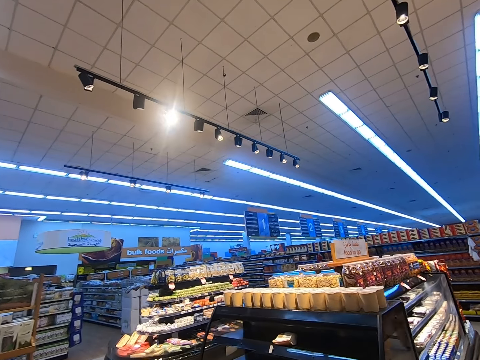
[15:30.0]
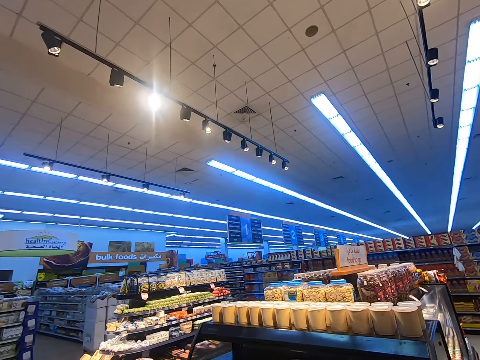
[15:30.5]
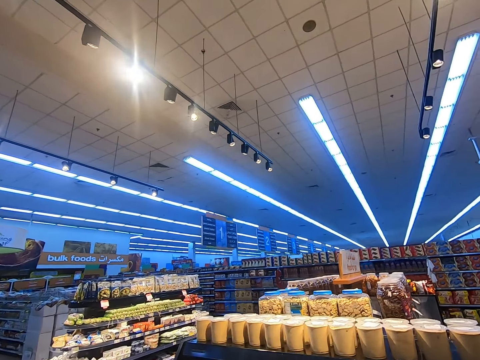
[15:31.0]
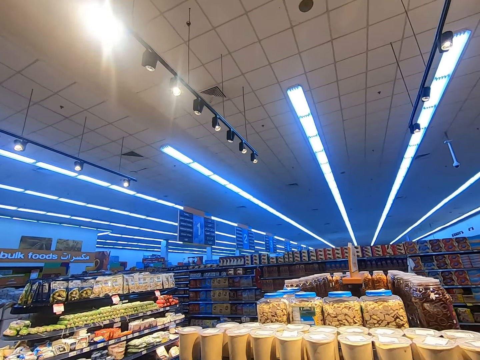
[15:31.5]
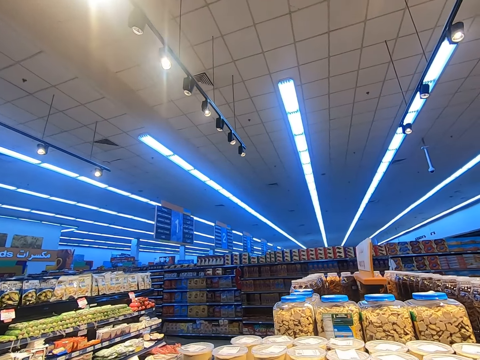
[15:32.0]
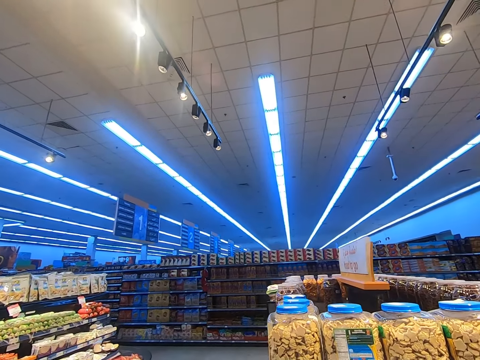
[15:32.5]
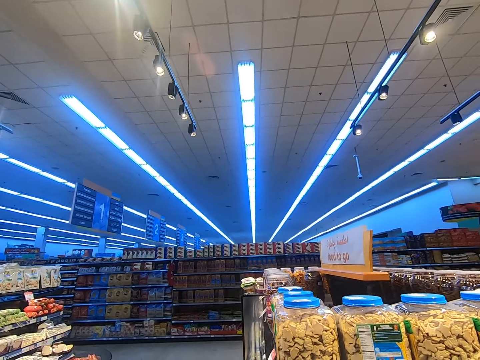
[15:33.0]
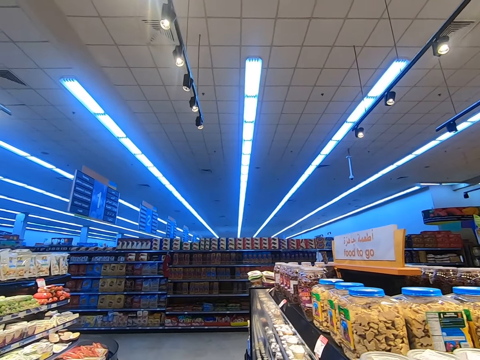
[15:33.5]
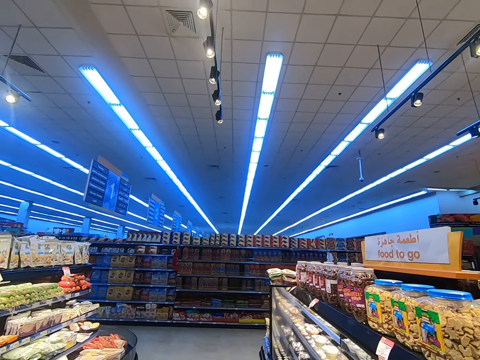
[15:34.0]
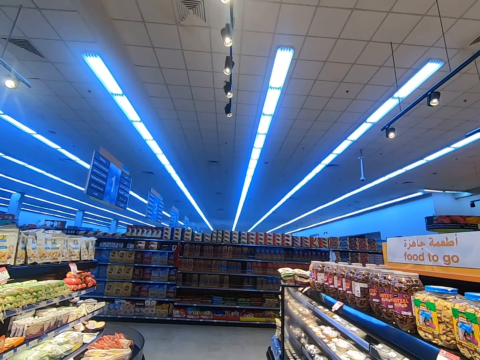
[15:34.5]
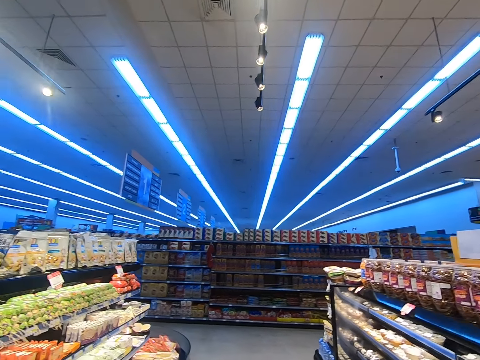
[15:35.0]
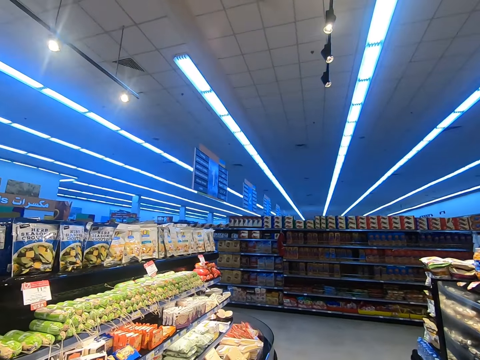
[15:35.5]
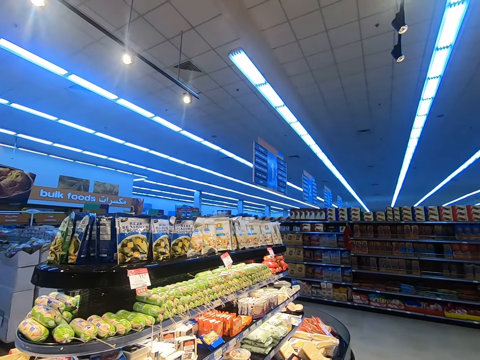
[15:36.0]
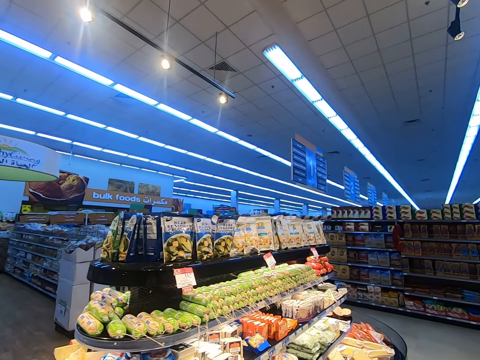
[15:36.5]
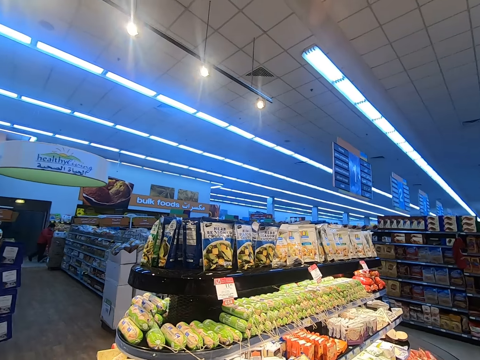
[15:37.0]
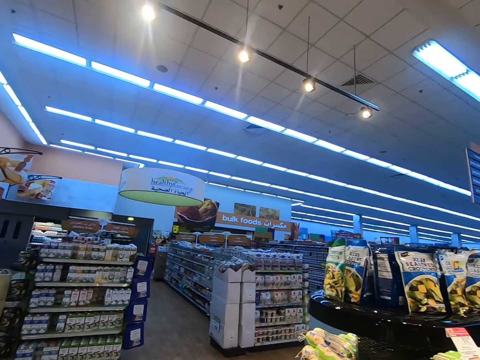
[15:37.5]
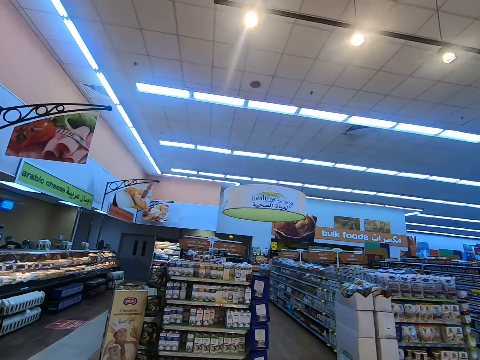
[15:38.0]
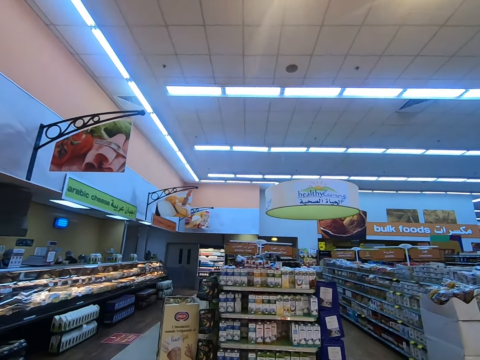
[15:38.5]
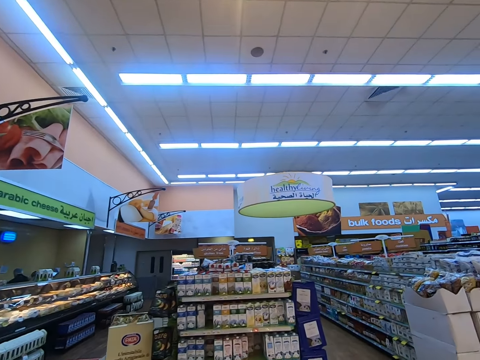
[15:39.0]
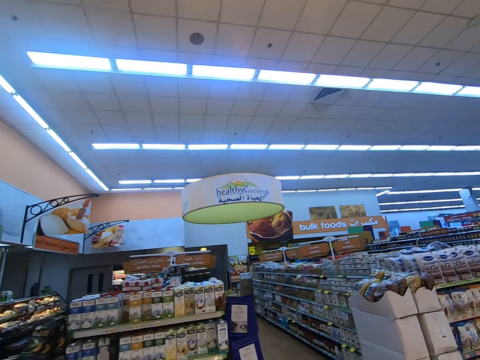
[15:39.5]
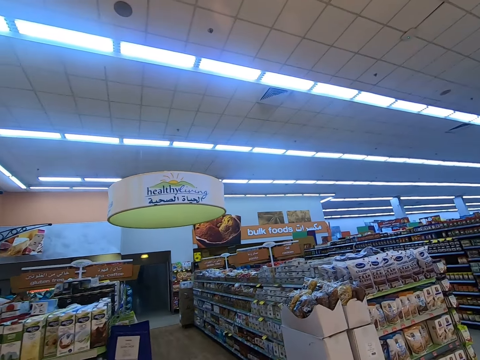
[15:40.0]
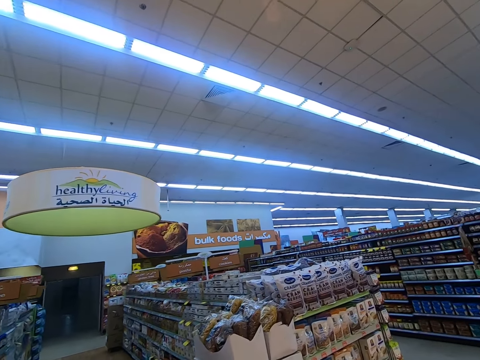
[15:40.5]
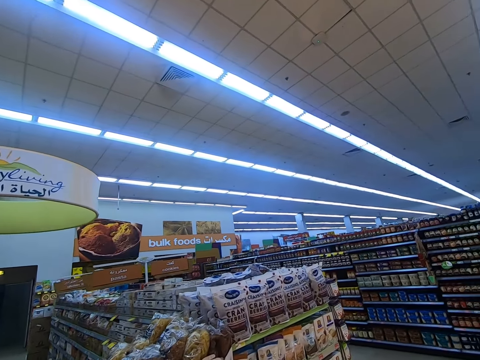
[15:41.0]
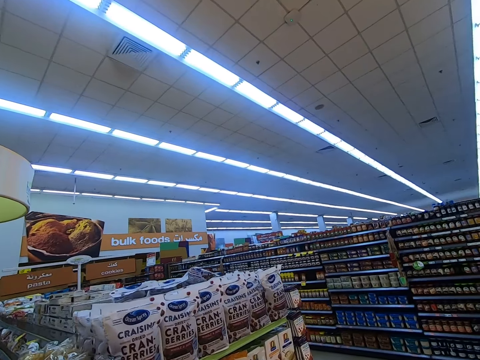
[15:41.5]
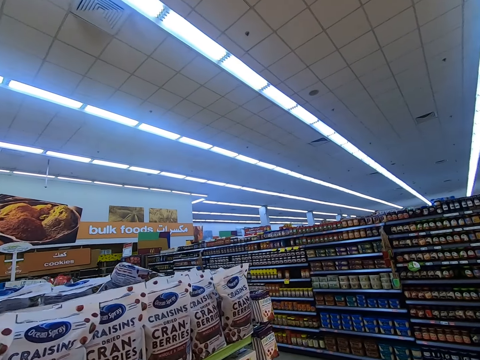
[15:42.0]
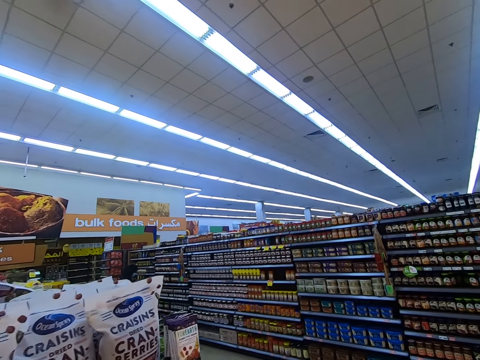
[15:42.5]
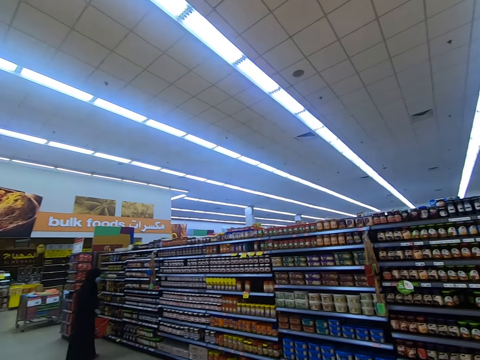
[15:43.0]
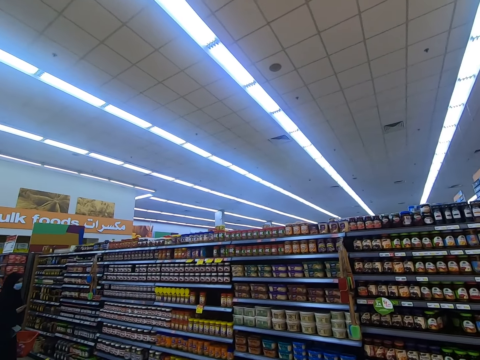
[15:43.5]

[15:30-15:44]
The camera wearer looks at the items. They walk around the supermarket.

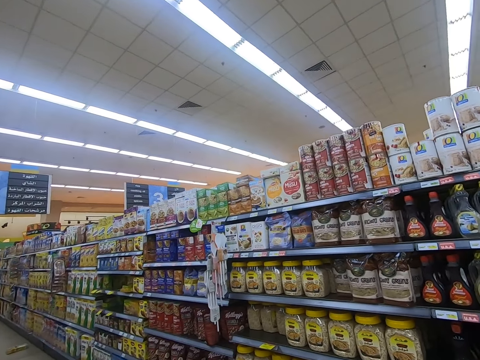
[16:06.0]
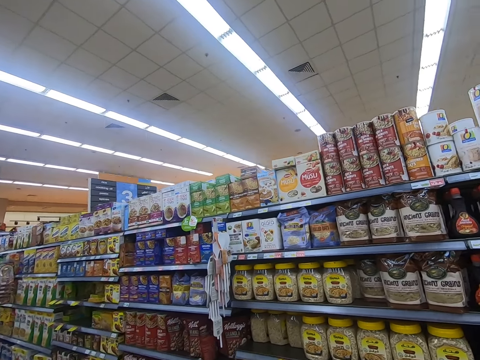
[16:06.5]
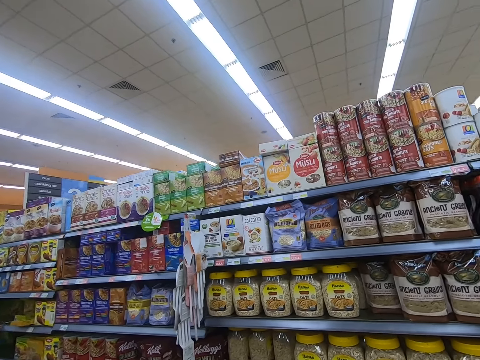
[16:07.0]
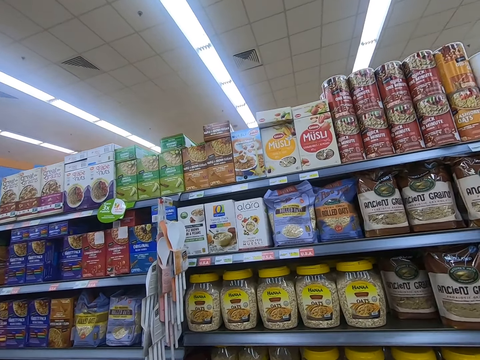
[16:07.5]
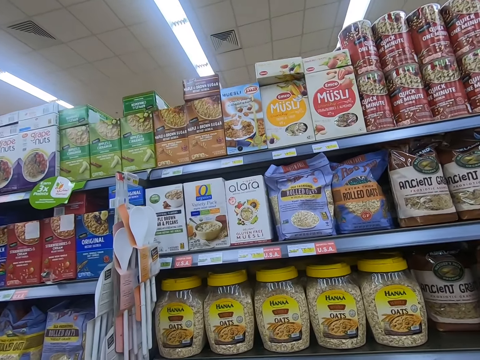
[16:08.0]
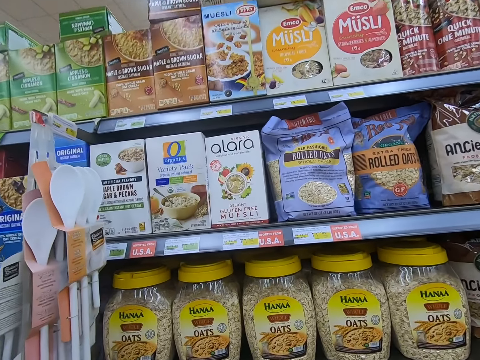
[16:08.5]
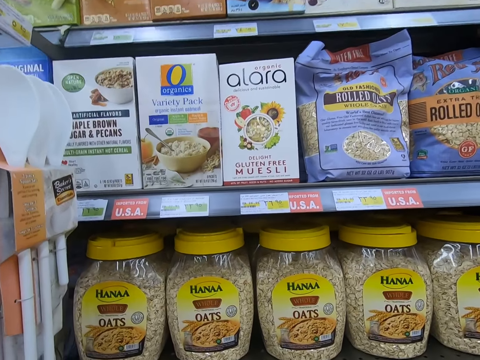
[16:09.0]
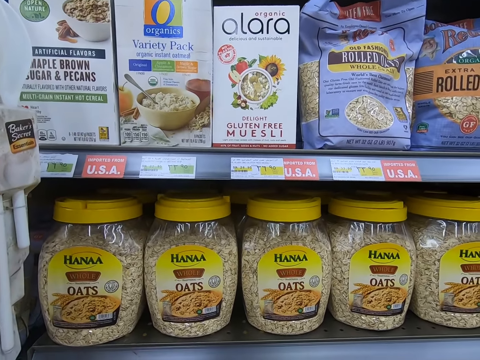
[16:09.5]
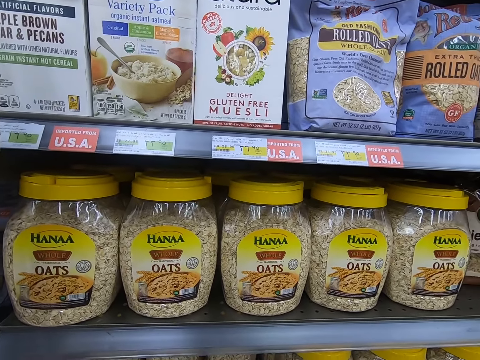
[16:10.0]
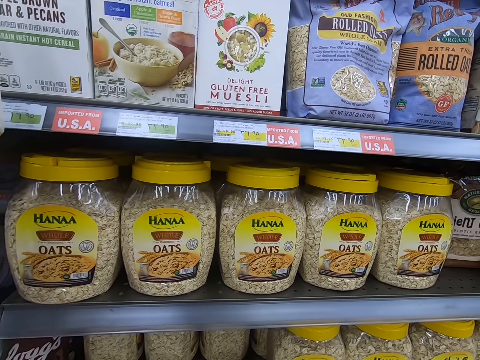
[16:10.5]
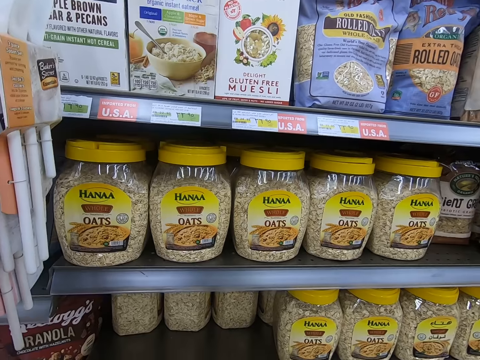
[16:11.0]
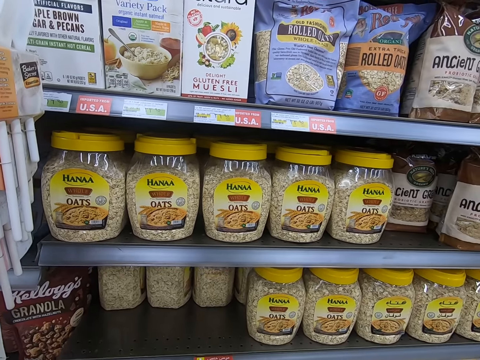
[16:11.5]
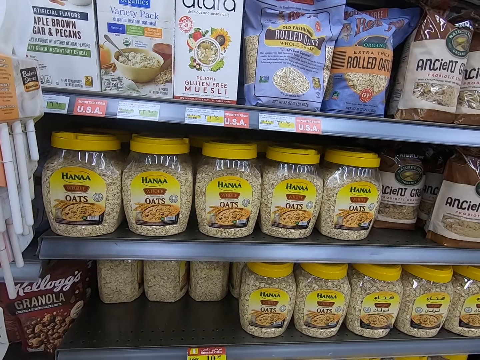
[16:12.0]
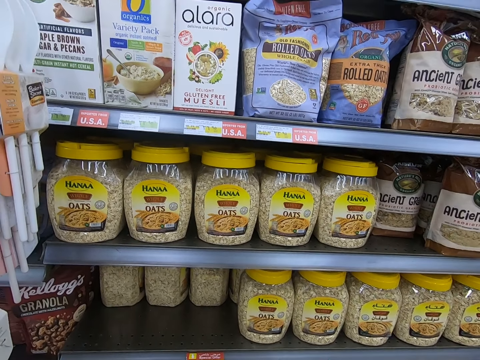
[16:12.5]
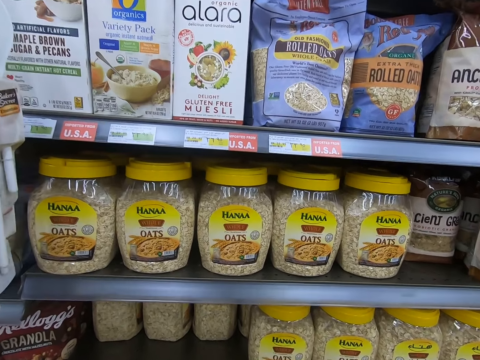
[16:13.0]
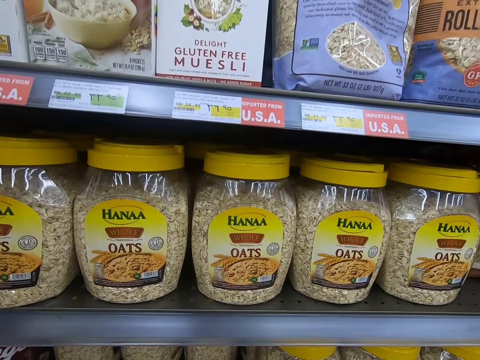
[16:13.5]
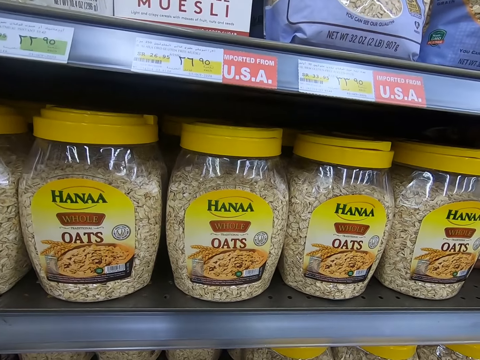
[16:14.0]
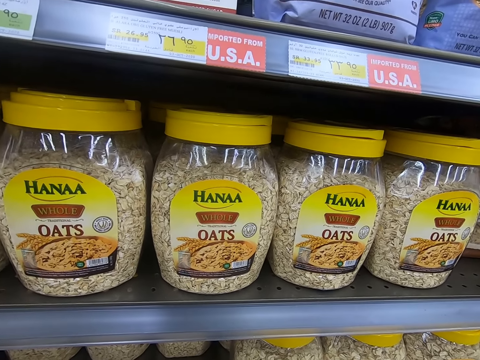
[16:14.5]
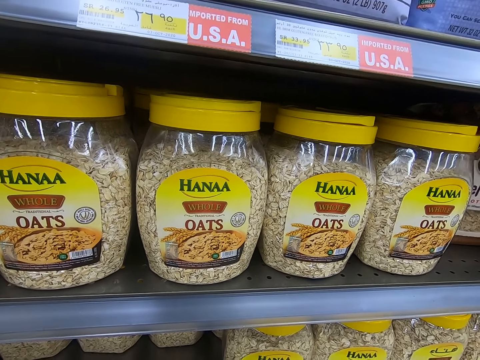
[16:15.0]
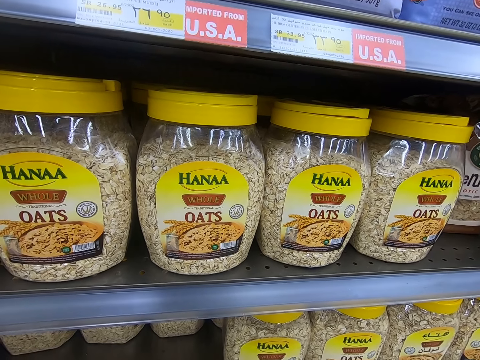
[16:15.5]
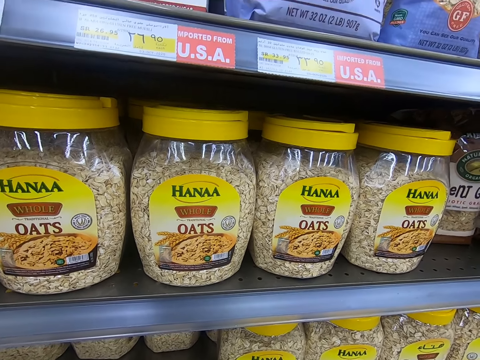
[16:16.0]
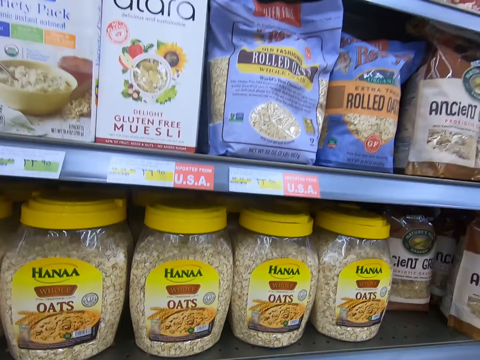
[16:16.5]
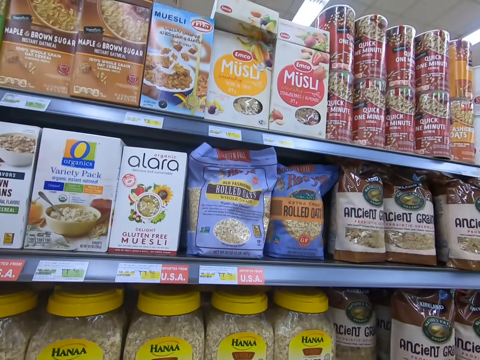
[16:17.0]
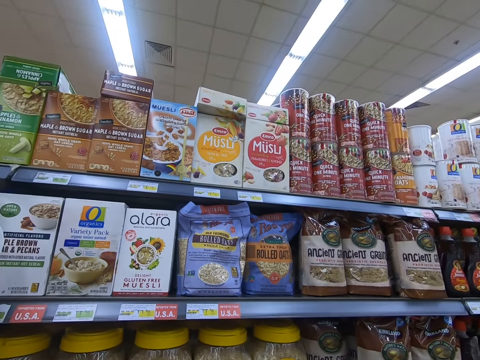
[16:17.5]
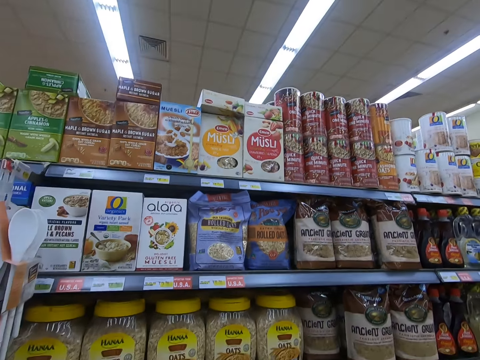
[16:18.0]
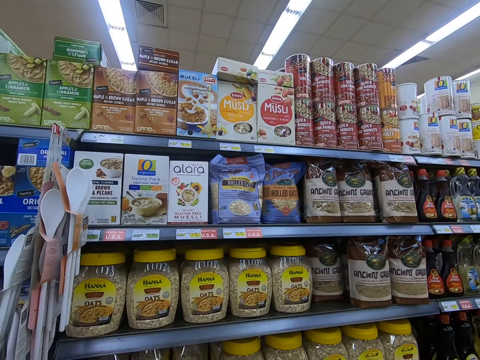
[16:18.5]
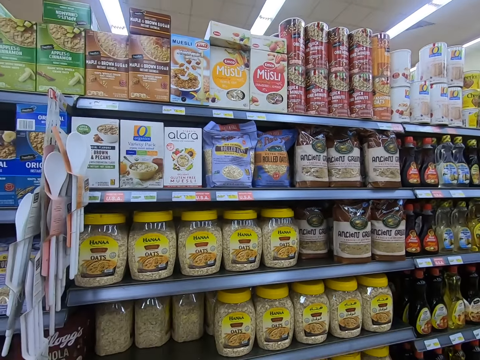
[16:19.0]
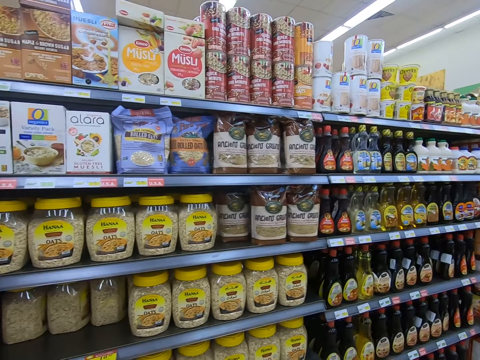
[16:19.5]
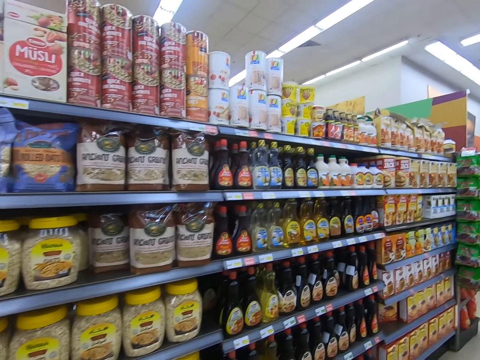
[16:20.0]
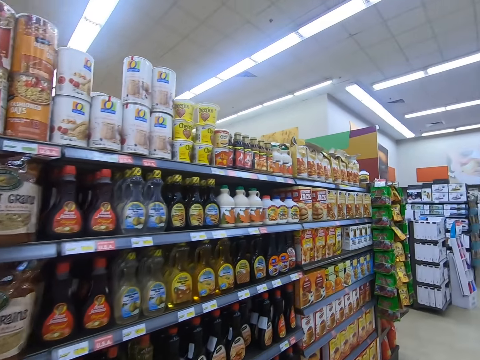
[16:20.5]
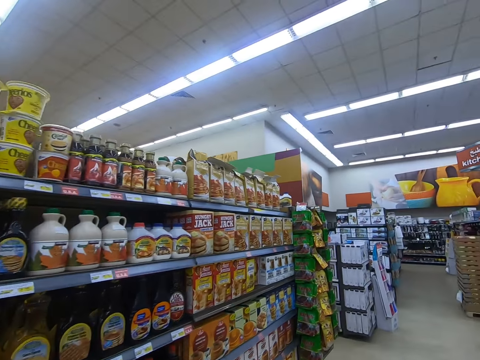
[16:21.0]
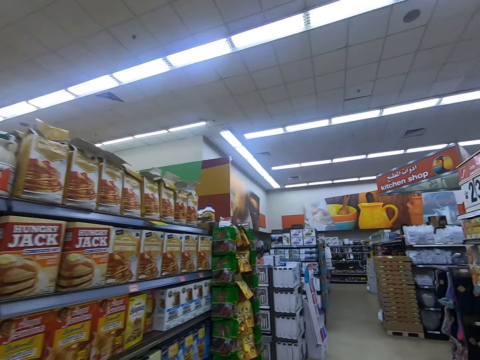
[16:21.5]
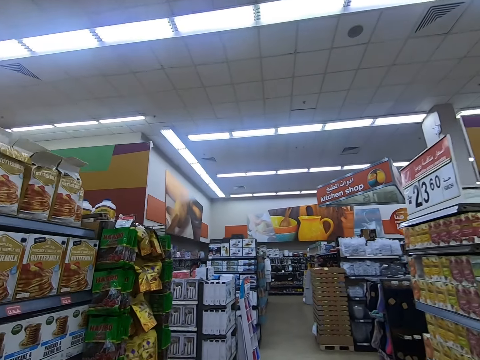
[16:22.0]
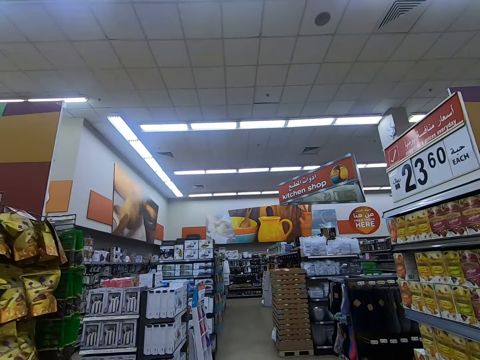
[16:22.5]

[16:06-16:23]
The camera wearer looks at the items. They look around. They walk around the supermarket.
